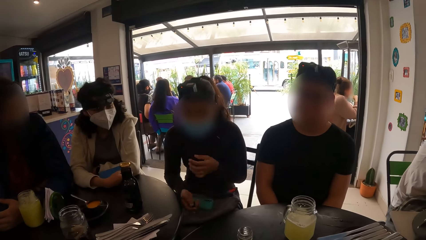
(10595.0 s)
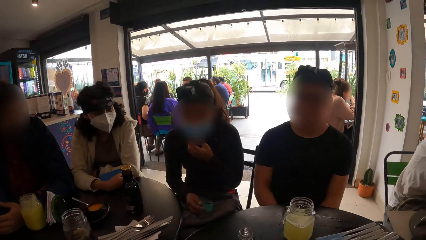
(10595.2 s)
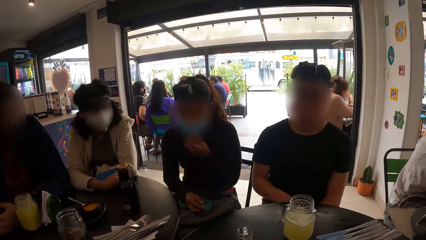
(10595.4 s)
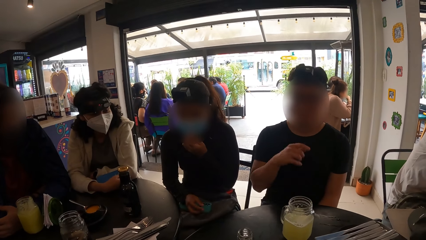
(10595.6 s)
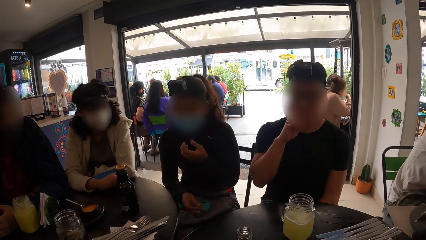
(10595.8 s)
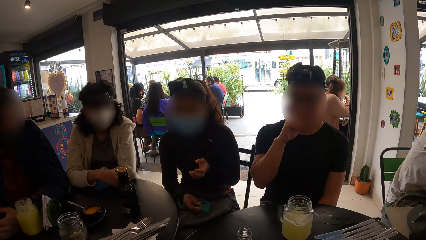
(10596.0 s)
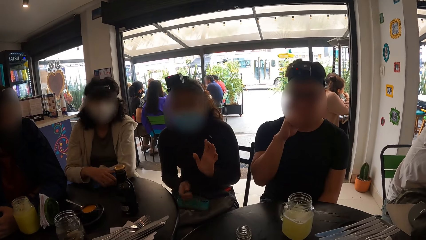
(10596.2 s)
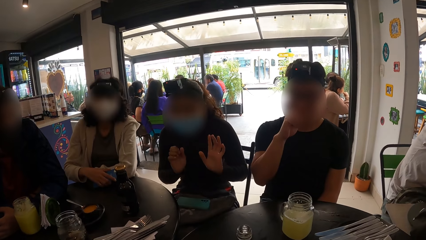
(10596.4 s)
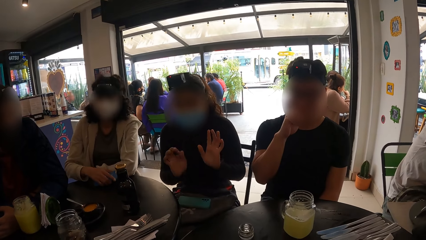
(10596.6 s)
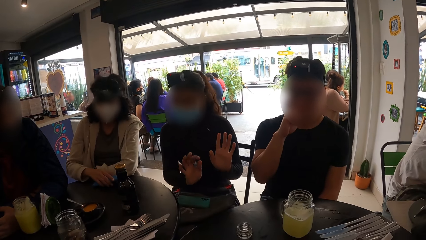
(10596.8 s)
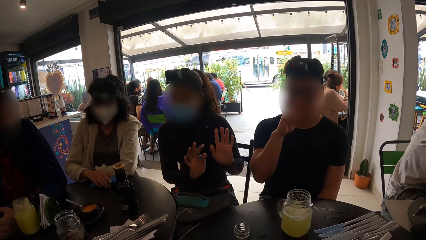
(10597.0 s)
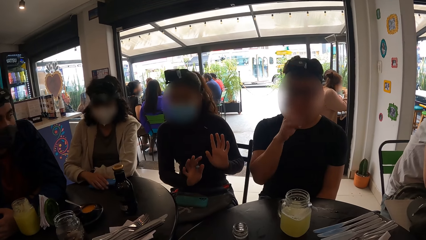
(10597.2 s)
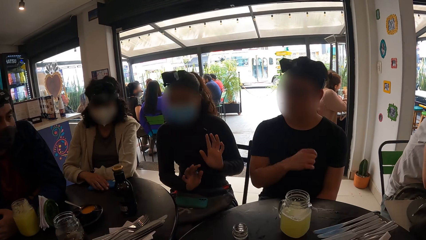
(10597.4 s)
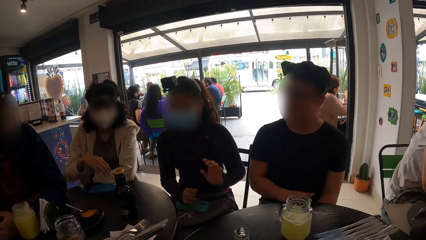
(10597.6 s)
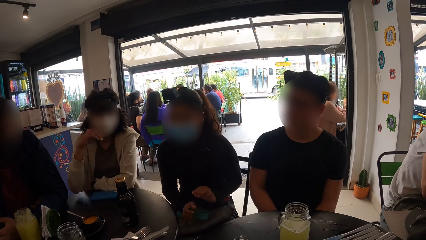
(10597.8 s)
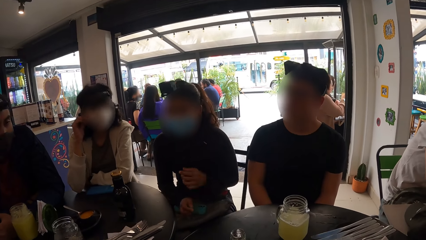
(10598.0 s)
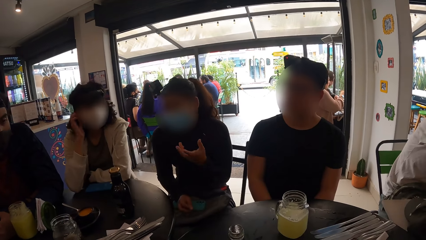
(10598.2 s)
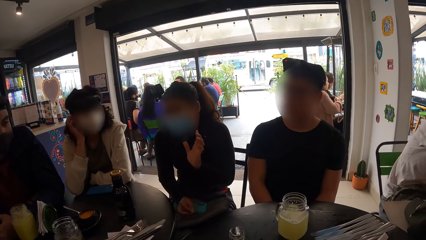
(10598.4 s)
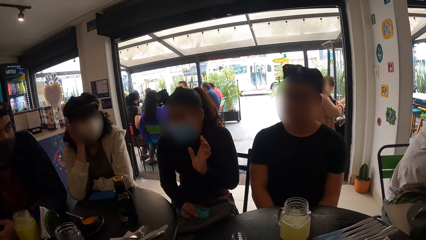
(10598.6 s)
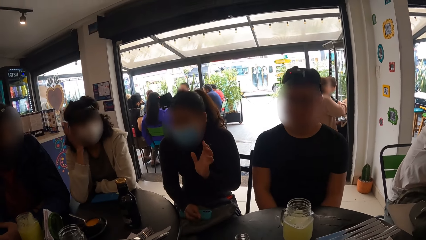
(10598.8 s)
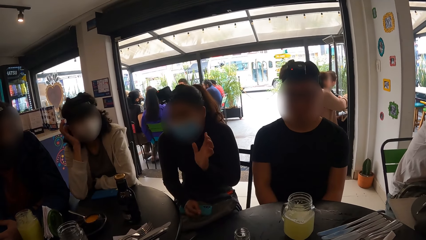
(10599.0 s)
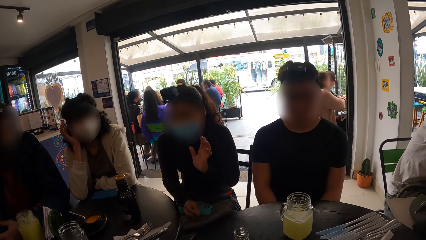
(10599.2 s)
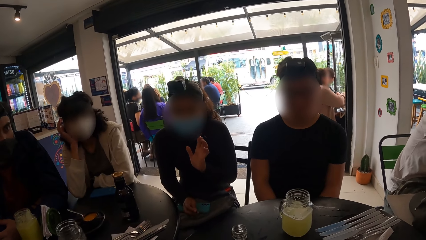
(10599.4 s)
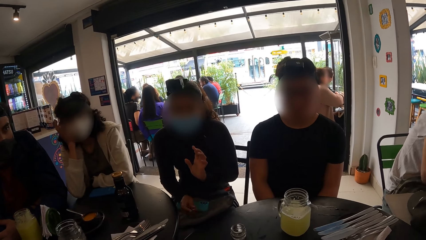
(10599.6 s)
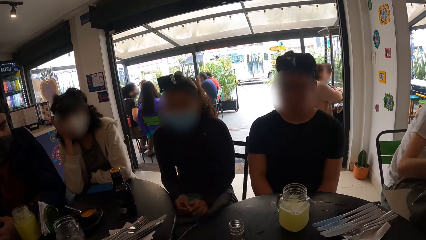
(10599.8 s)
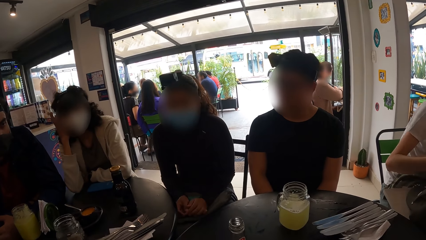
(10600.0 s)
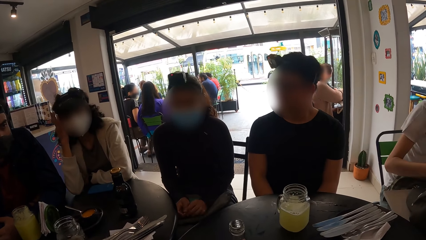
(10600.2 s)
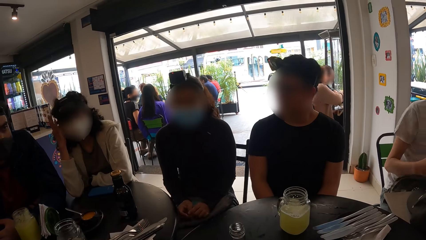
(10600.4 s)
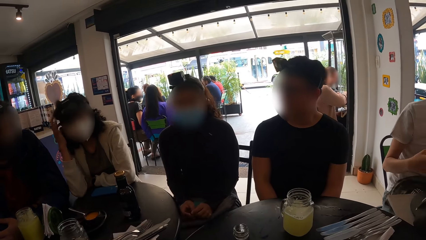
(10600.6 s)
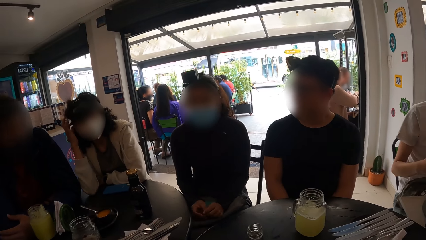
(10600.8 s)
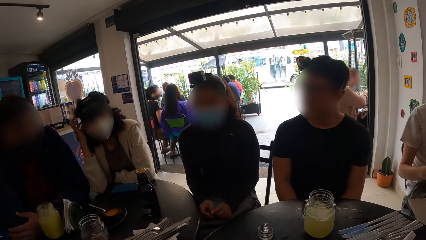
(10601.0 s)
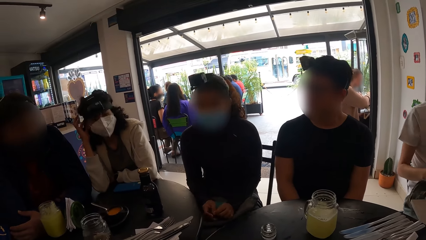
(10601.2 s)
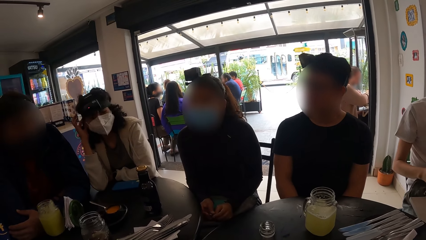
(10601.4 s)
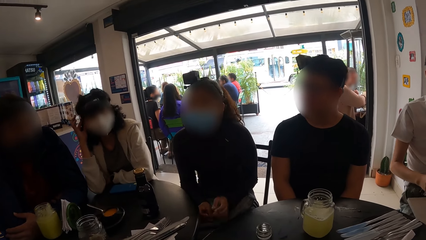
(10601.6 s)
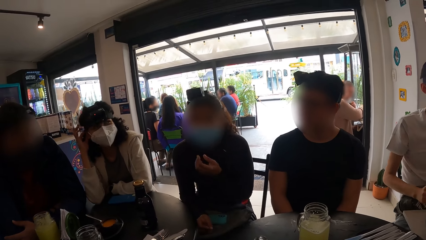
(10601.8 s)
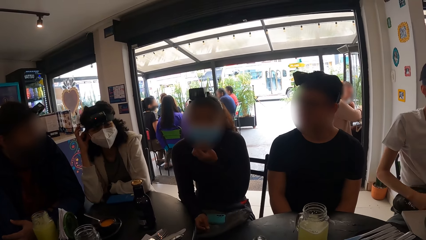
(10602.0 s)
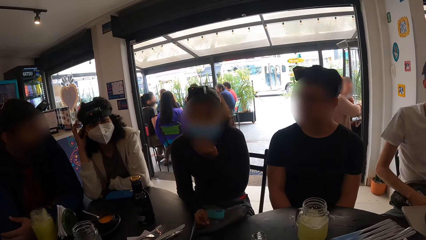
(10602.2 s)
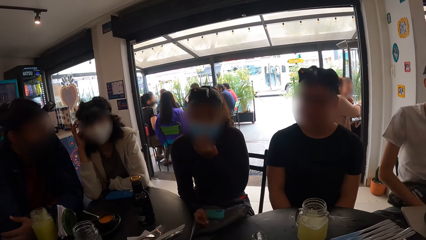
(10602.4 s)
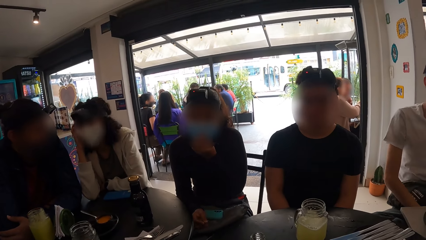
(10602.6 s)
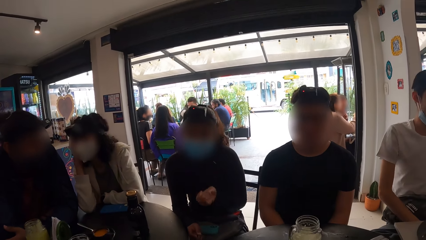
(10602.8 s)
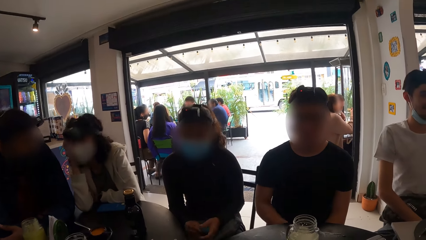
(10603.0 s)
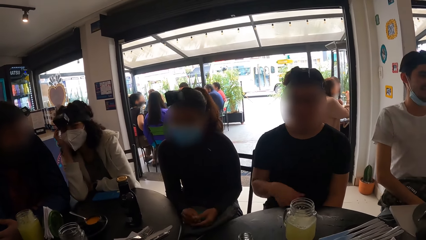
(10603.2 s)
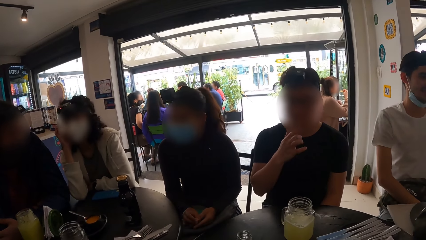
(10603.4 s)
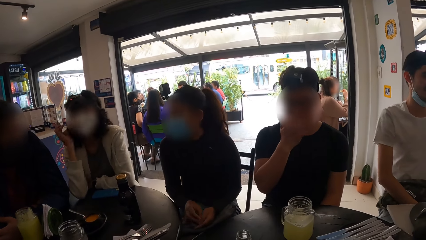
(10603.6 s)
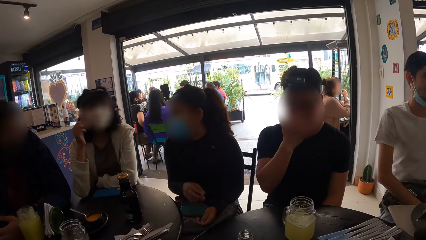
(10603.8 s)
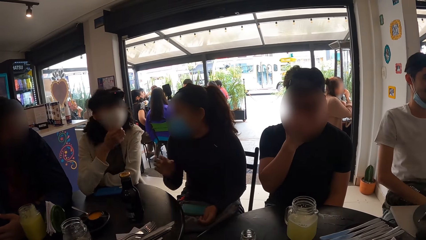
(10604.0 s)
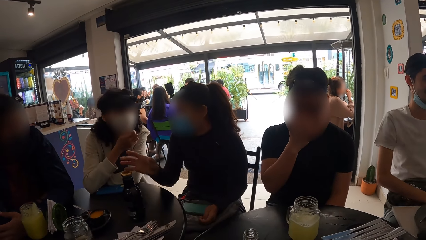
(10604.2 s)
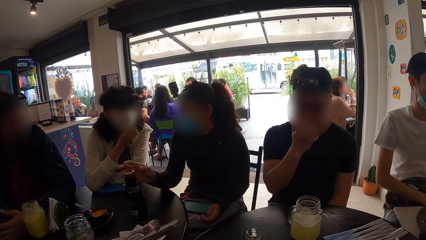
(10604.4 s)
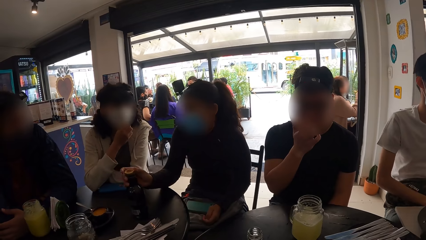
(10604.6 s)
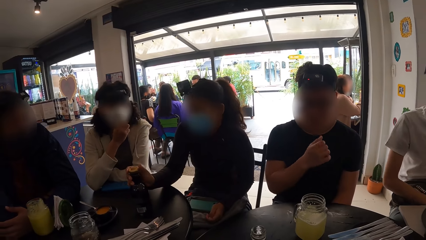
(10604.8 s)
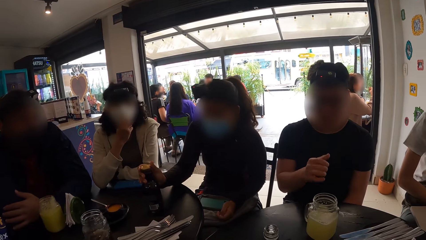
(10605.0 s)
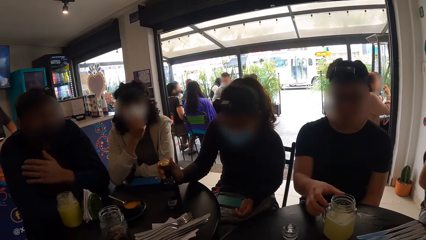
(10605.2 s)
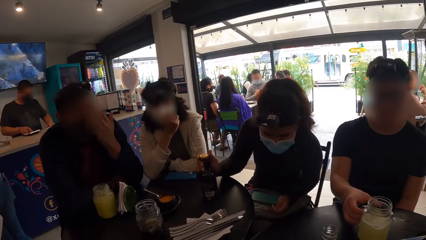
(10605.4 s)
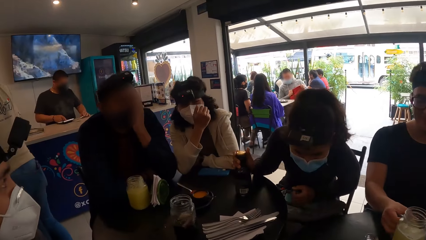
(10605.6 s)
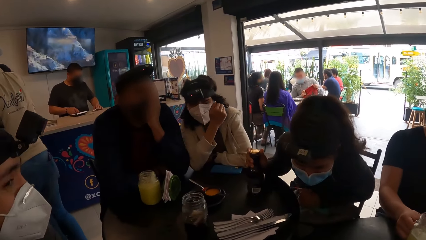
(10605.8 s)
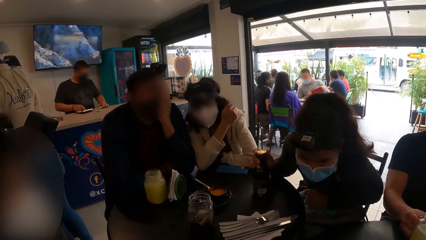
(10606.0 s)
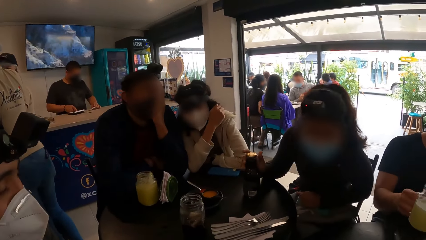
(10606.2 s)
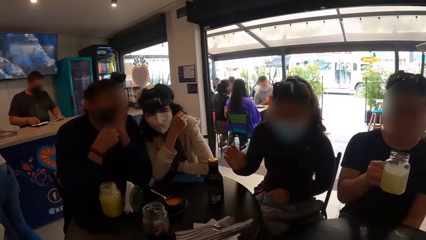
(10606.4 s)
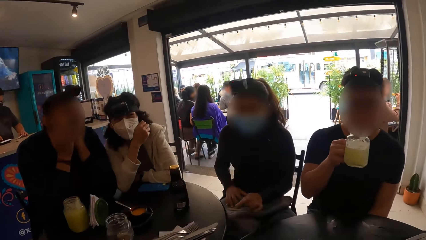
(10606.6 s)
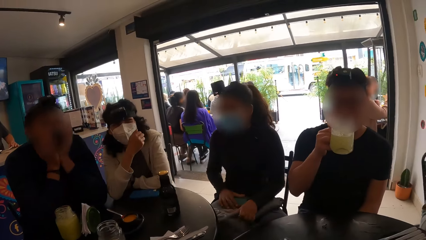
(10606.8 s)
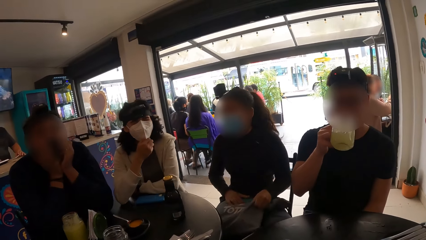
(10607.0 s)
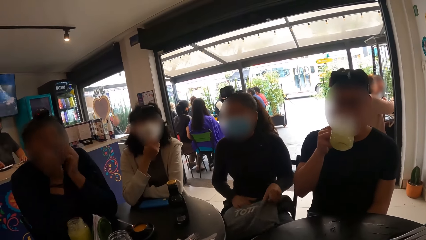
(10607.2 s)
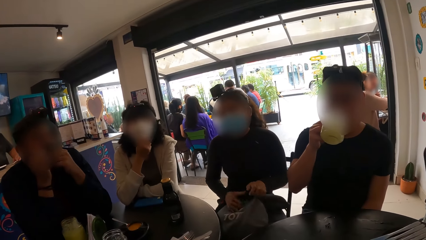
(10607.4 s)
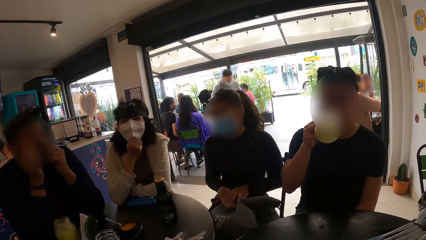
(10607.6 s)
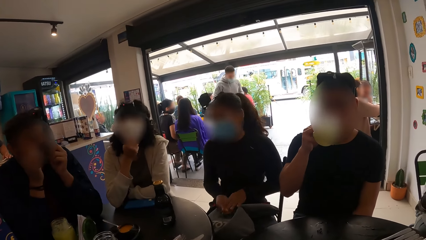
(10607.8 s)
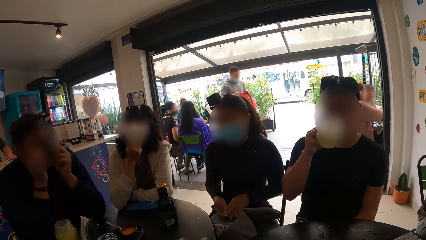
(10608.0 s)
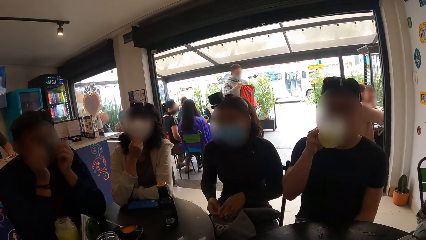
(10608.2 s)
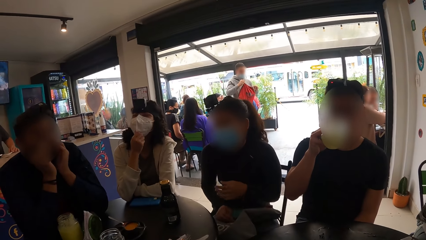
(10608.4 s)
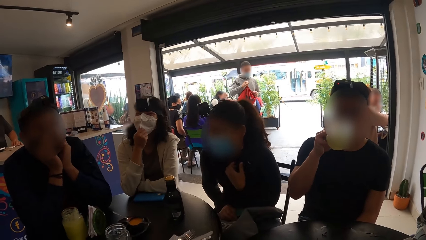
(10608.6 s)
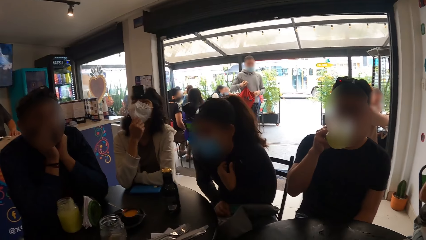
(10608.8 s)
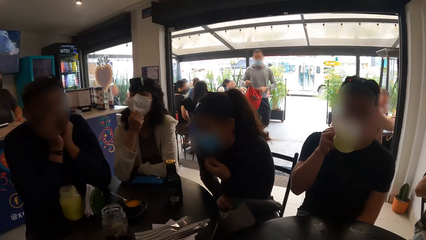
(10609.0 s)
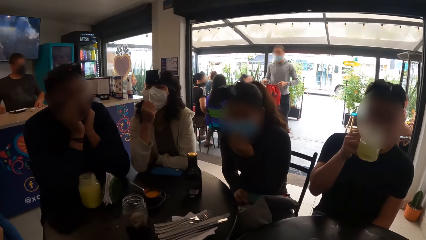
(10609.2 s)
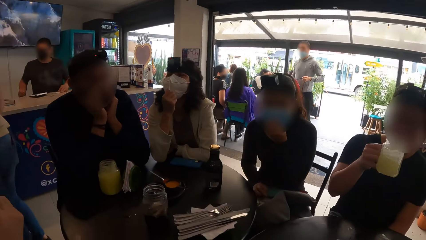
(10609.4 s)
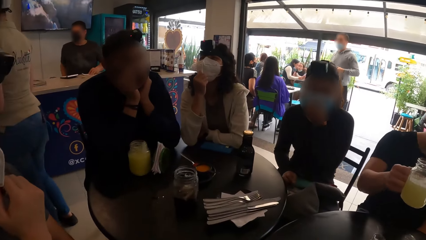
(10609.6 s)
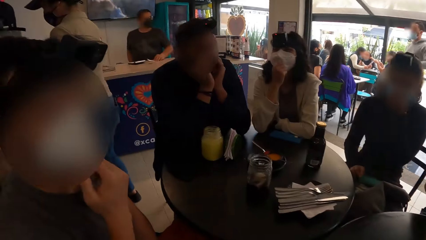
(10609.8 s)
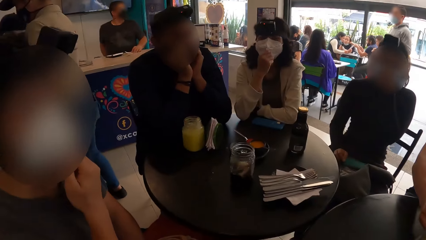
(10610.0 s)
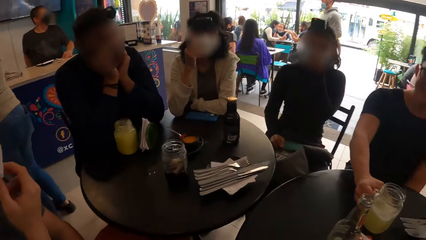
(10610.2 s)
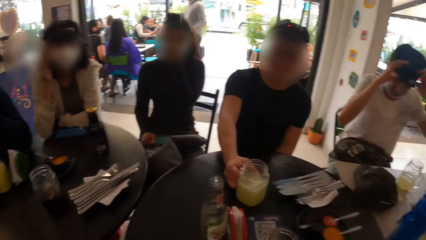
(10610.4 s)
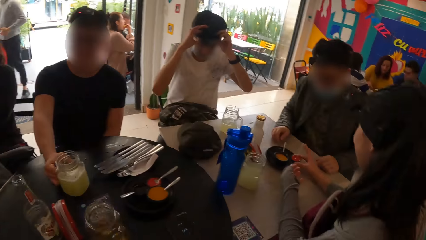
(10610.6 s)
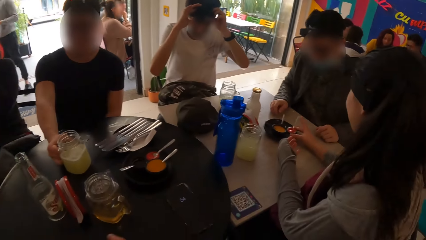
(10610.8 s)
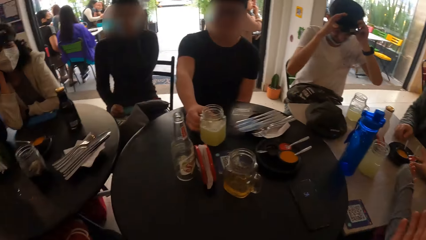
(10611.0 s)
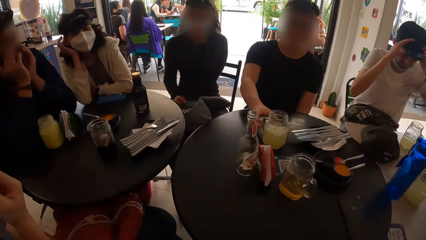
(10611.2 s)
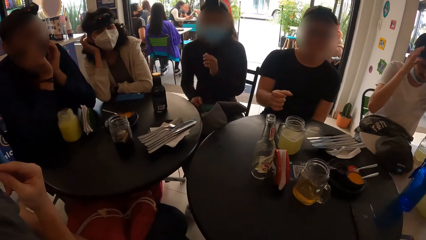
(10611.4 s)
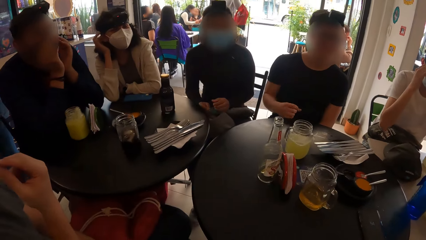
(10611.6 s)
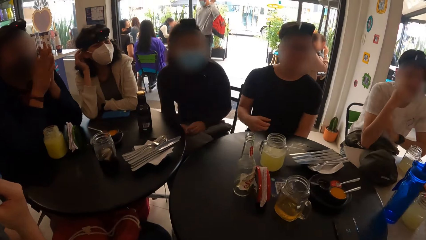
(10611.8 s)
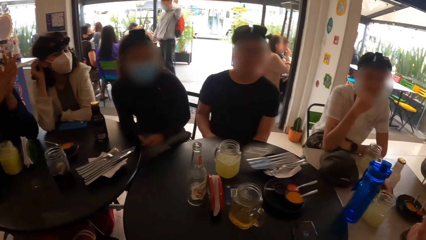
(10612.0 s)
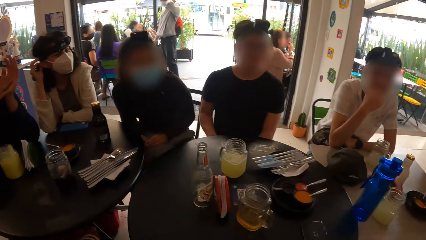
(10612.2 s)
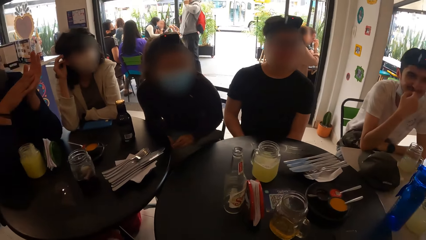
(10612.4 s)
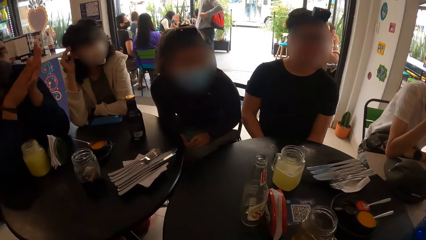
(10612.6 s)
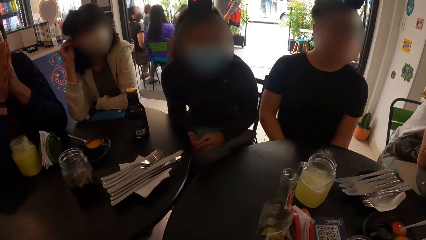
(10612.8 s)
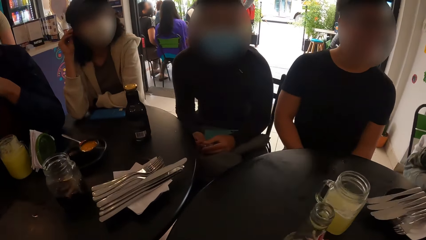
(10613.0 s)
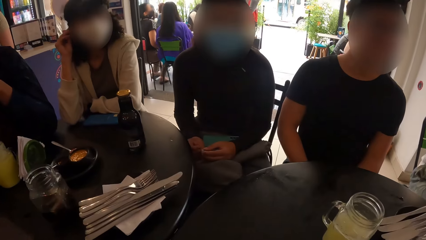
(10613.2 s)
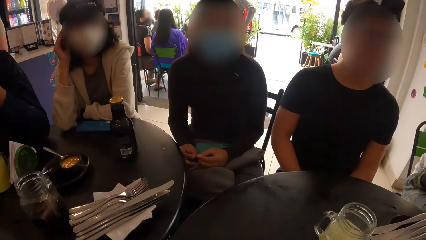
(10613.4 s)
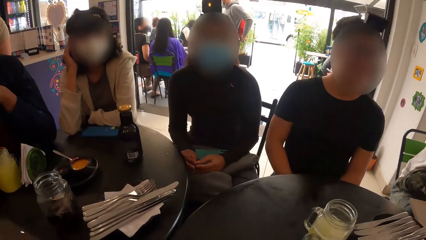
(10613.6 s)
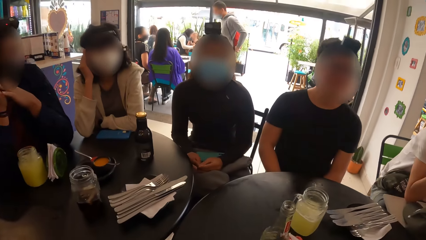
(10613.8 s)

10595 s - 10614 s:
A man touches his face with his right hand. A woman drops the phone from her right hand to the table. Another woman moves hands. The first woman touches her face with her right hand. Another man moves. The first man touches his face with his right hand. The other woman holds a bottle. The first man lifts a glass mug from the table with his right hand. Another man touches his face with his left hand and touches his face with both hands. The first man drinks the pineapple juice from the glass mug in his right hand. Another man moves hands. The first woman adjusts a facemask on her face with her right hand. Another man touches a facemask on his face with his right hand. The camera wearer looks around. The first man drops the glass mug from his right hand to the table. The first woman touches her face with her right hand.
